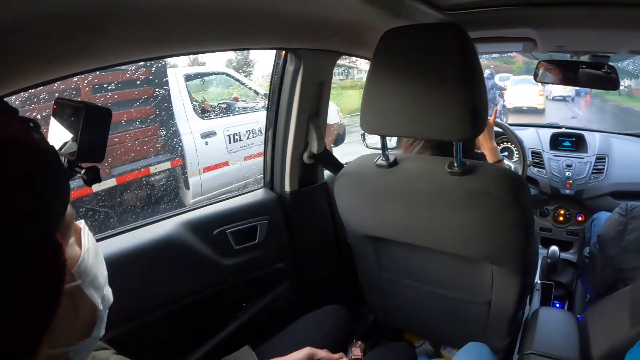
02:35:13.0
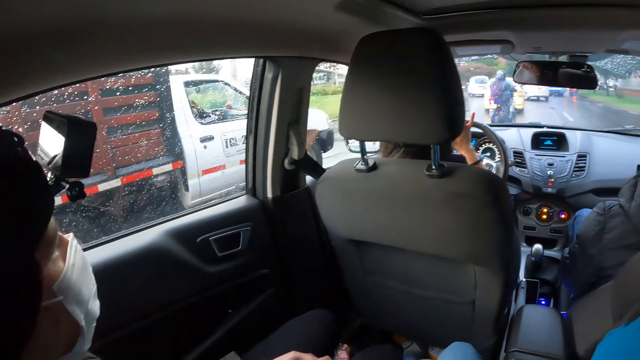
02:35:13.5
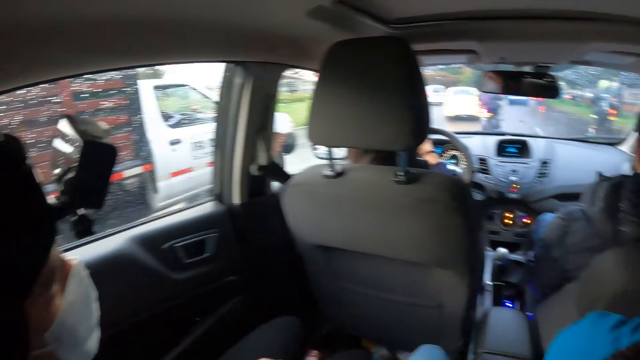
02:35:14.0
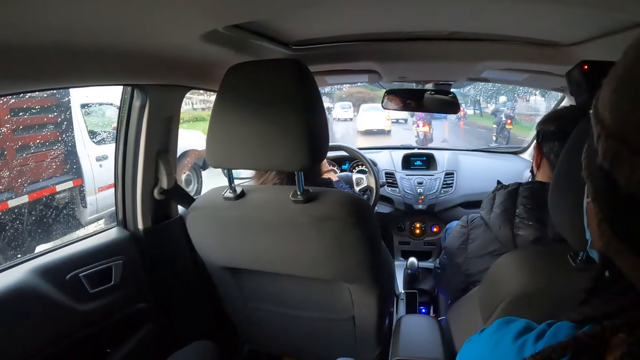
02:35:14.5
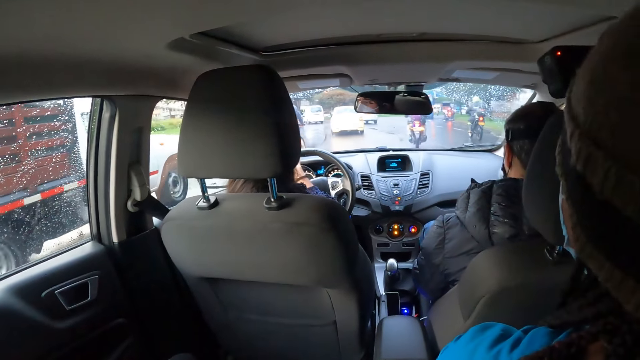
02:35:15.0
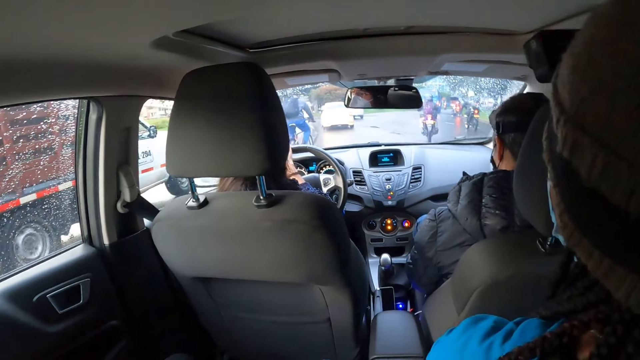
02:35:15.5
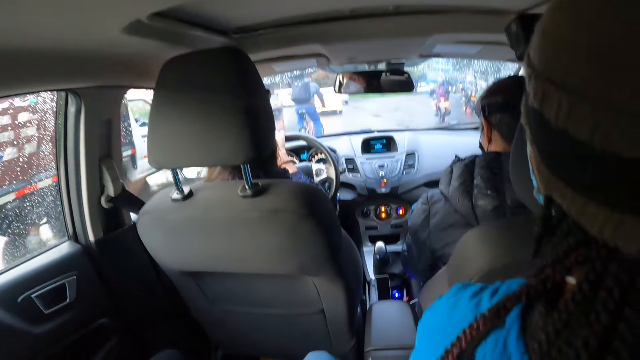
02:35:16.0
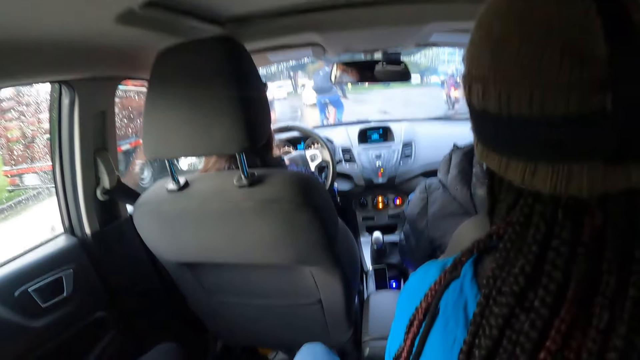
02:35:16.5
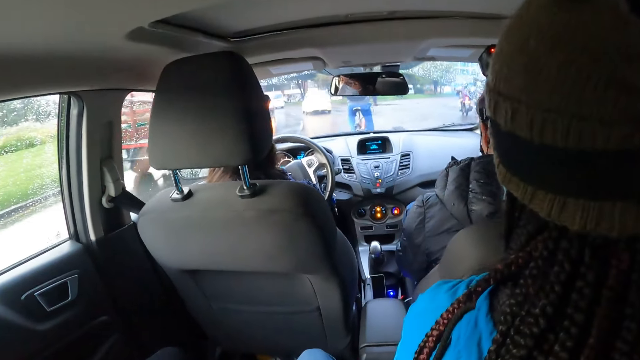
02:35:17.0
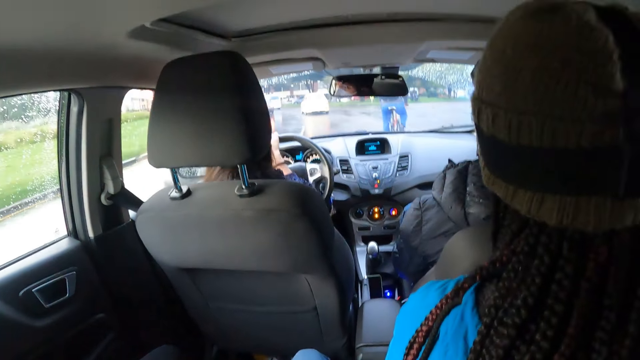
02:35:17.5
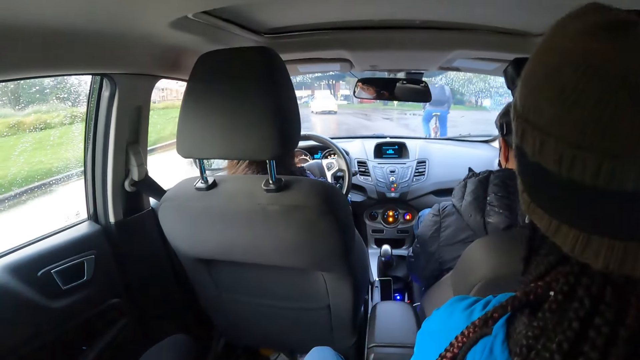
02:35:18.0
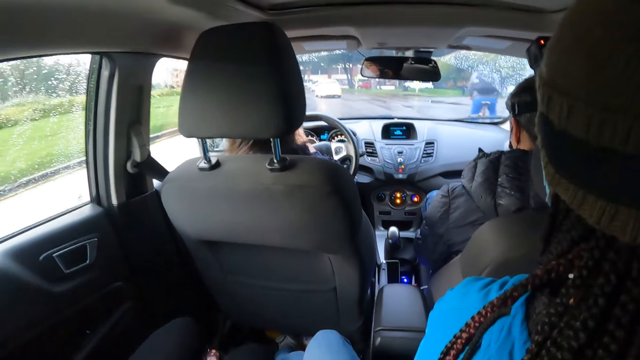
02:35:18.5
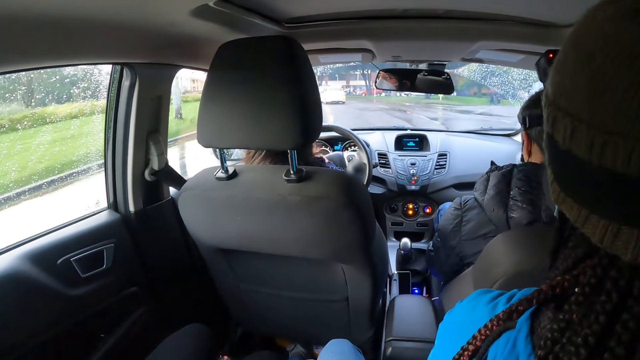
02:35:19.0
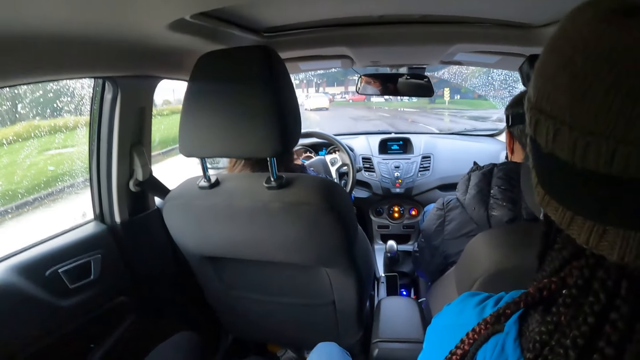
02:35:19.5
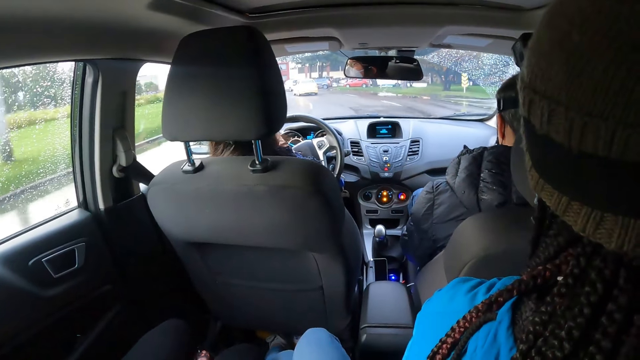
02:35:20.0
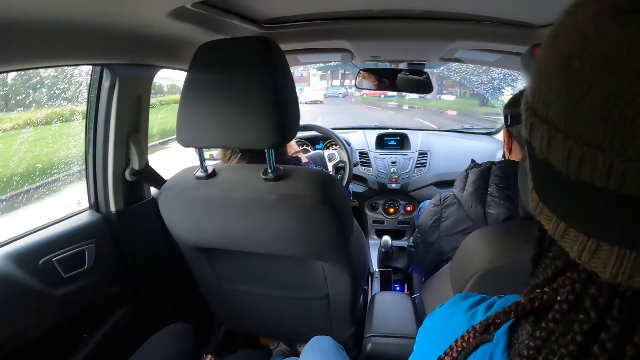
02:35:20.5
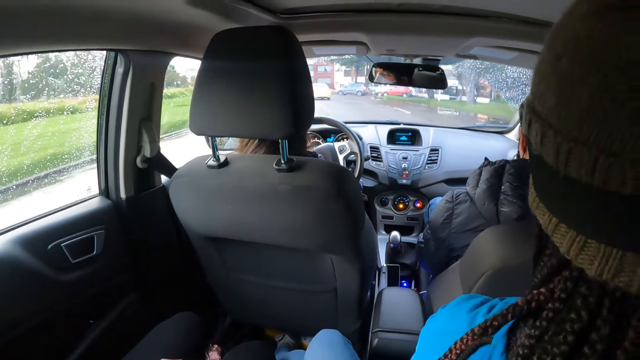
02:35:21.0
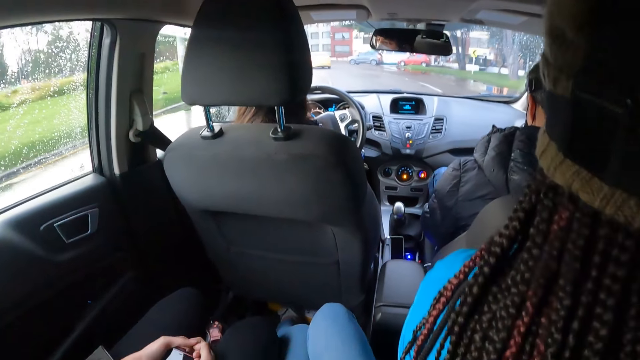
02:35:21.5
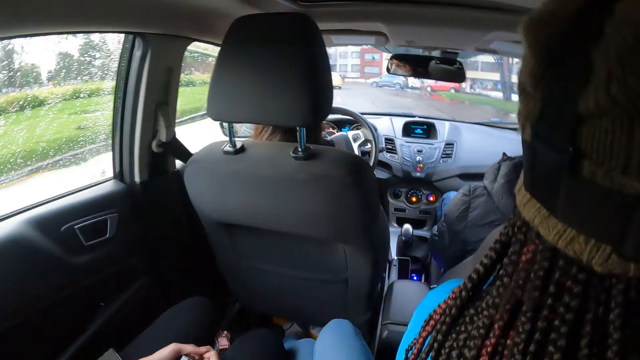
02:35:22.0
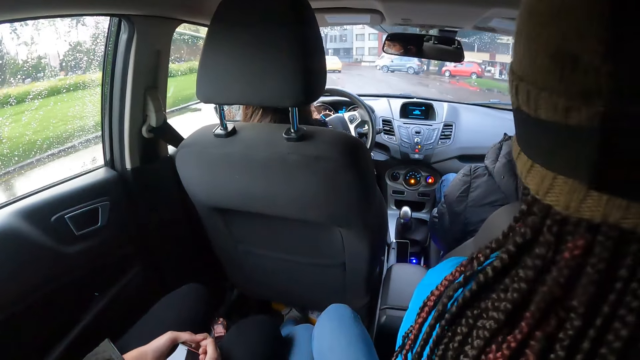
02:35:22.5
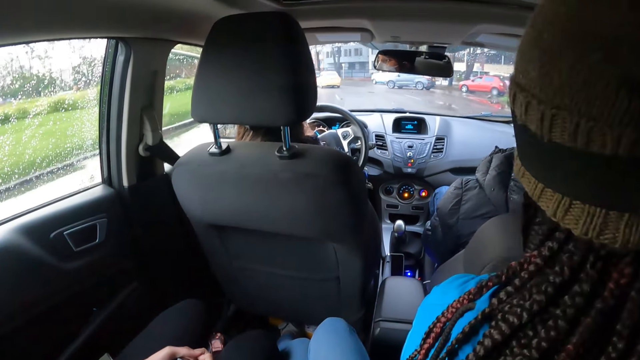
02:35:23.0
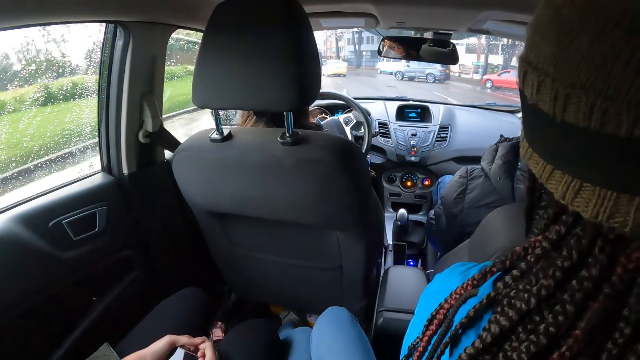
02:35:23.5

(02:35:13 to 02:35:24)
The woman drives past a bicycle.

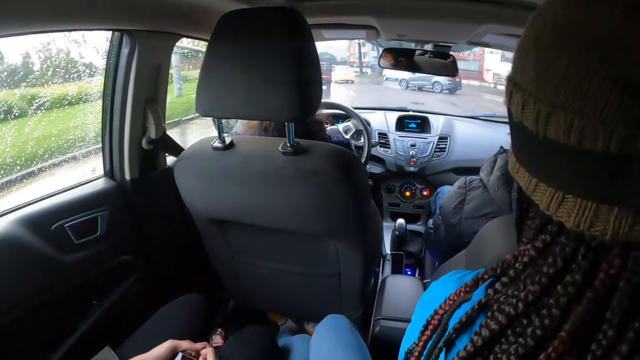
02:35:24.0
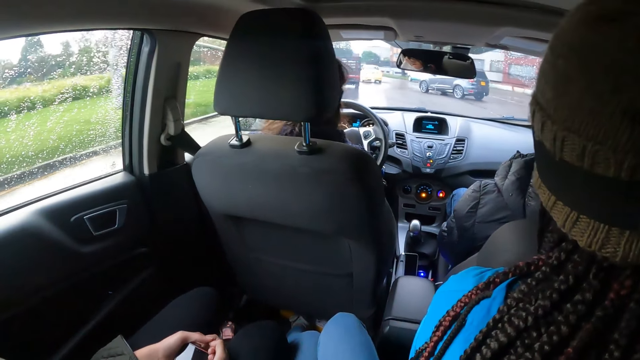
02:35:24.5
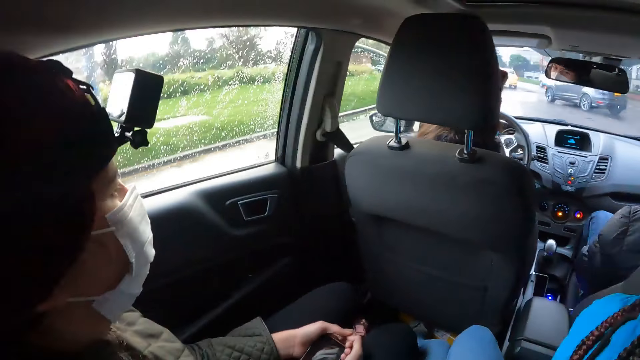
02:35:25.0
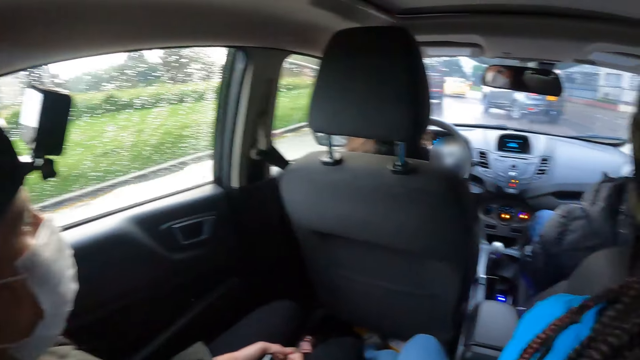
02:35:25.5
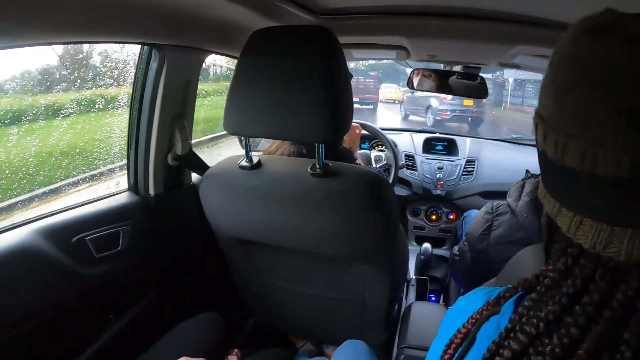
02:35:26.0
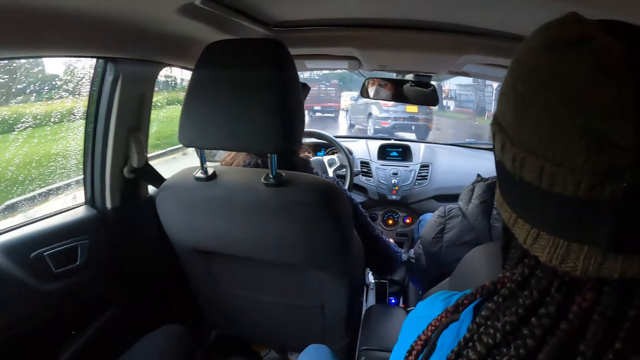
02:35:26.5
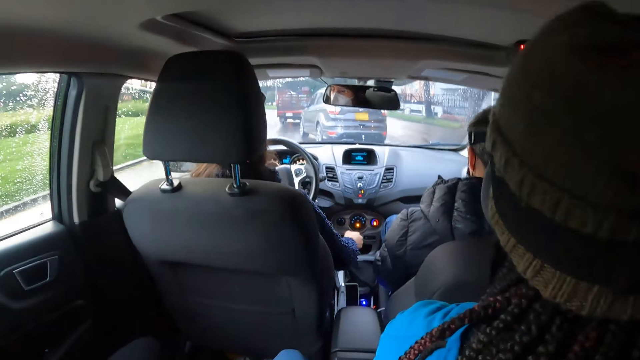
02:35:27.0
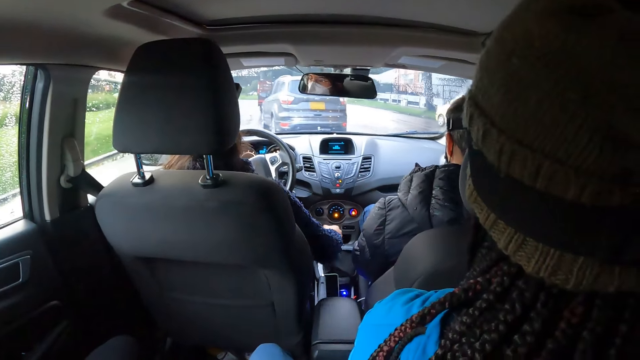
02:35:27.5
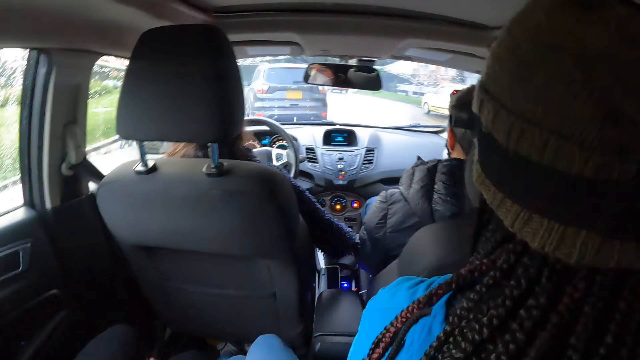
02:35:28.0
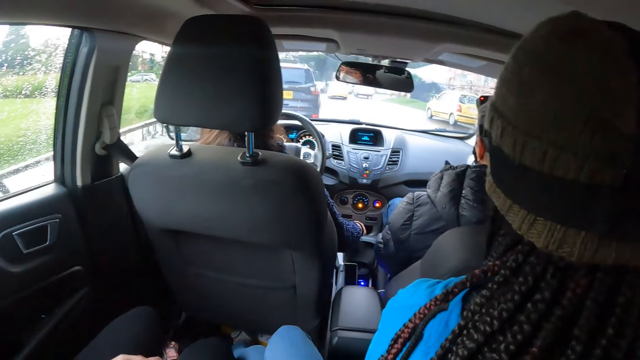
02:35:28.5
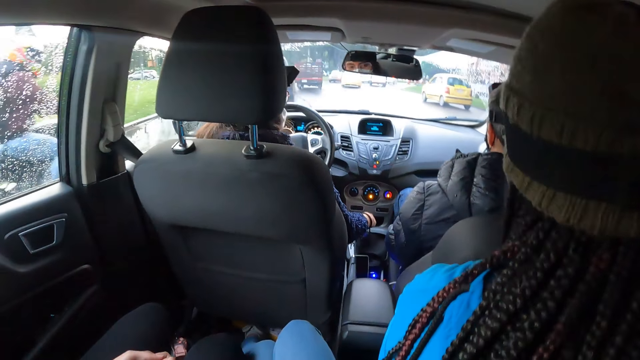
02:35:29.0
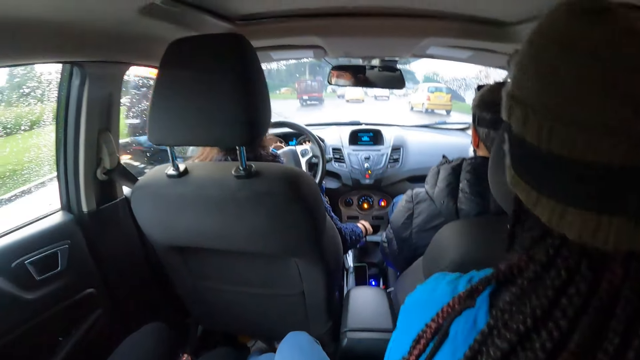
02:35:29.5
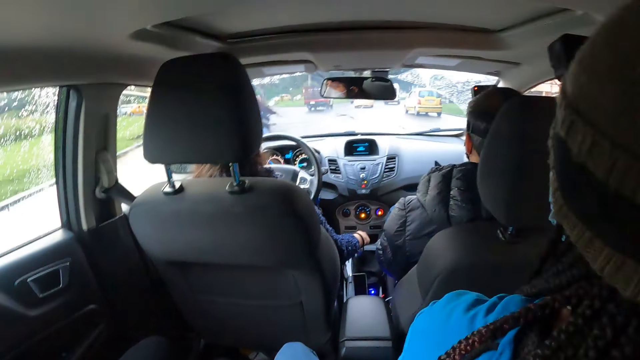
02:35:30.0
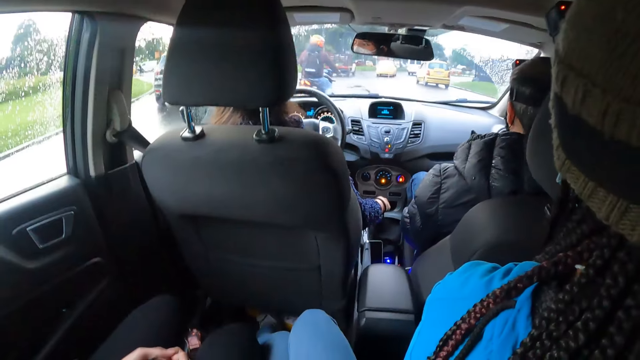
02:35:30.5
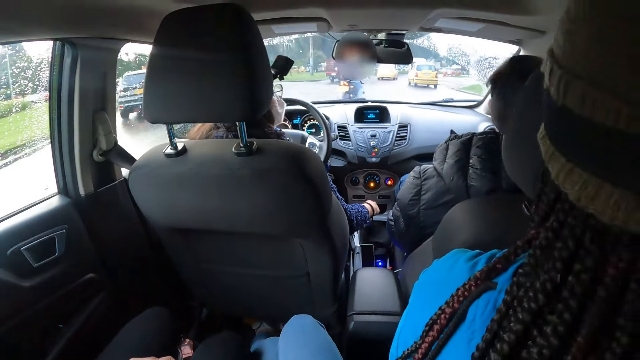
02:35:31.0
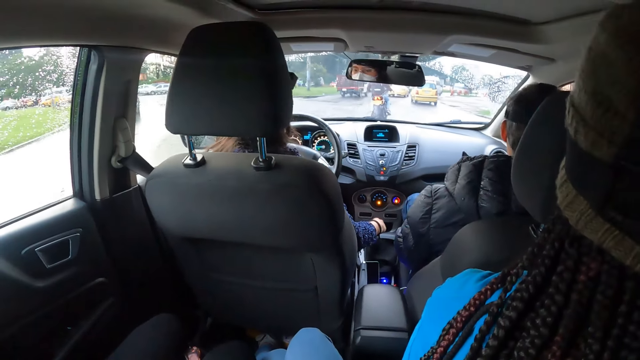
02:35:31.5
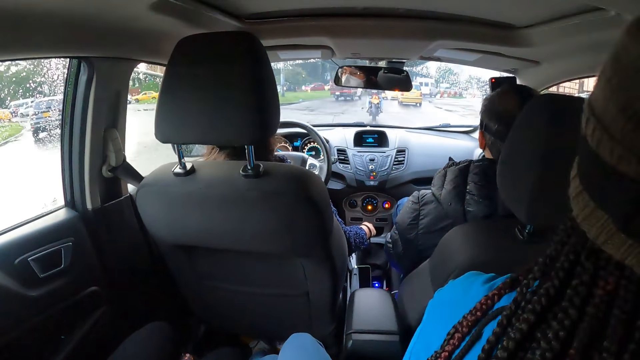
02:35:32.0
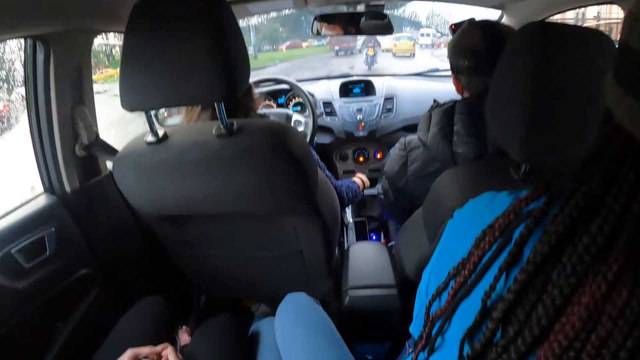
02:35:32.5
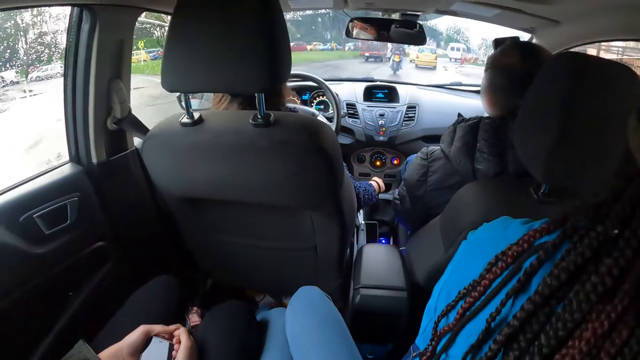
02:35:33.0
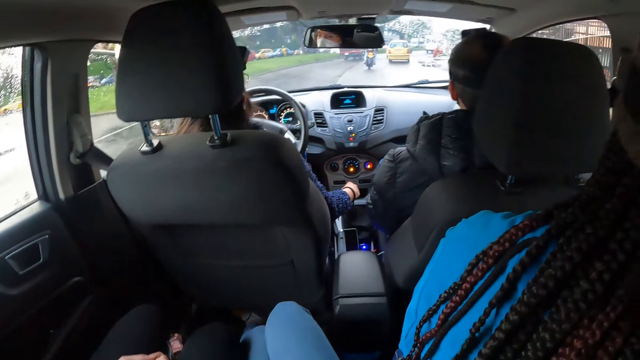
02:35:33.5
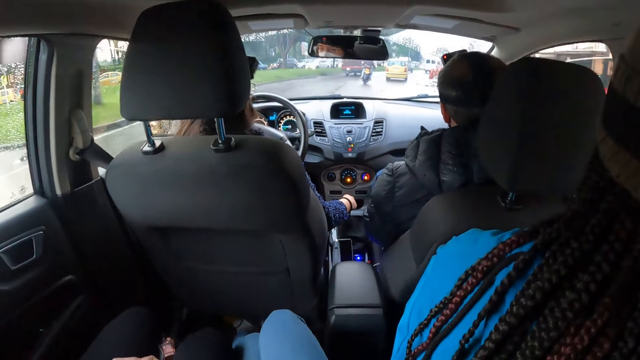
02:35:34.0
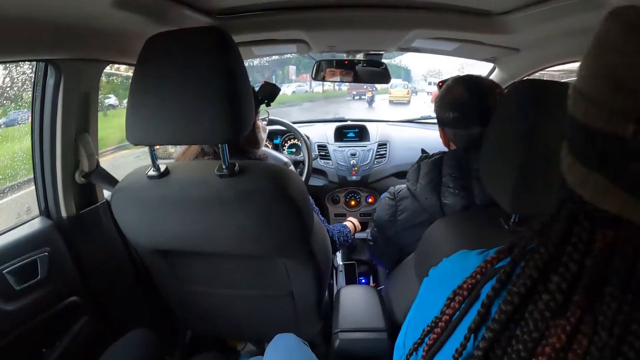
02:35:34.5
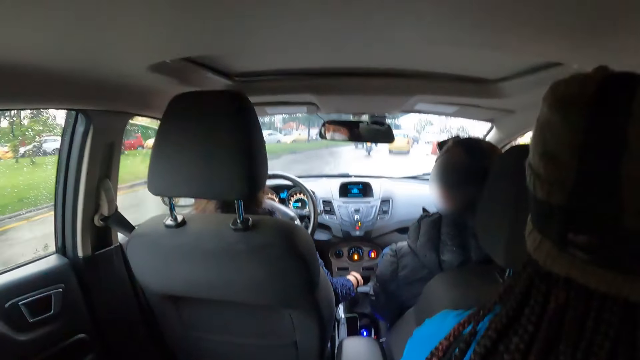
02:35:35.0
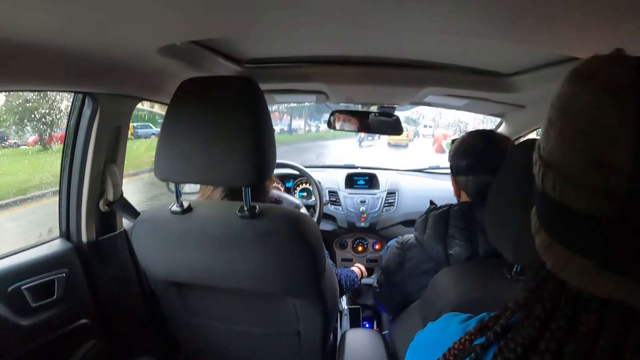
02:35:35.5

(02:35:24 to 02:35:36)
The woman changes the gear with her right hand. A yellow car drives past the woman. A motorcycle drives past the woman.
